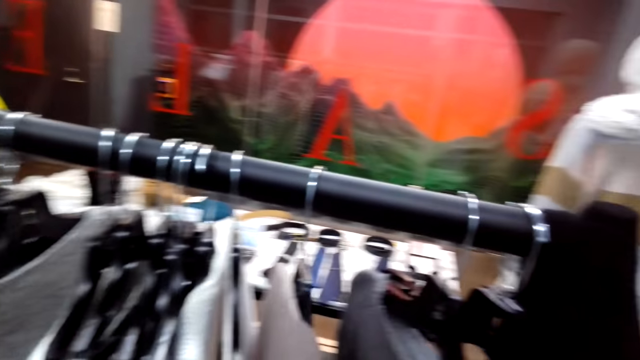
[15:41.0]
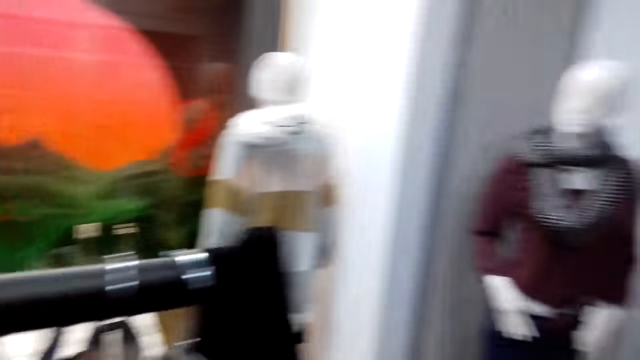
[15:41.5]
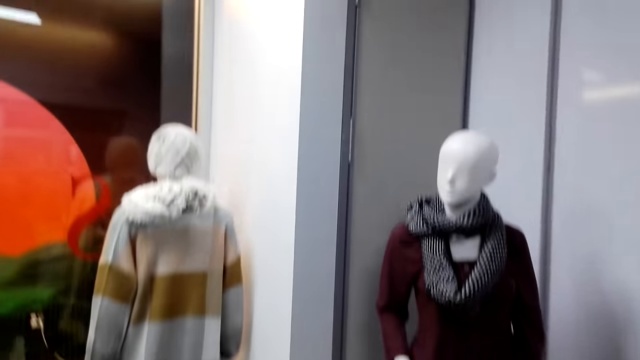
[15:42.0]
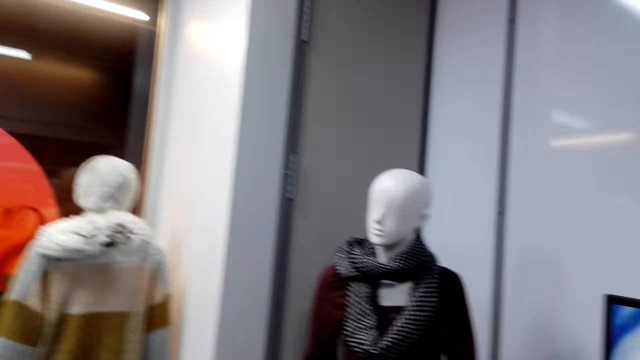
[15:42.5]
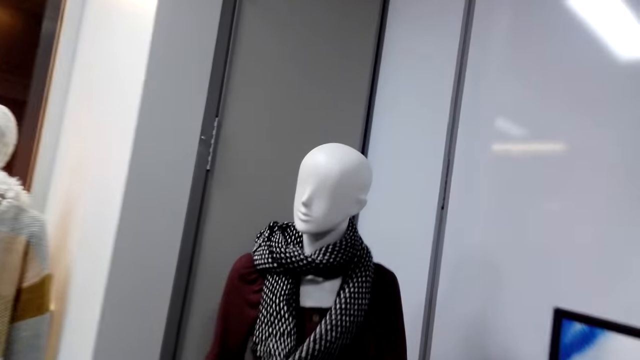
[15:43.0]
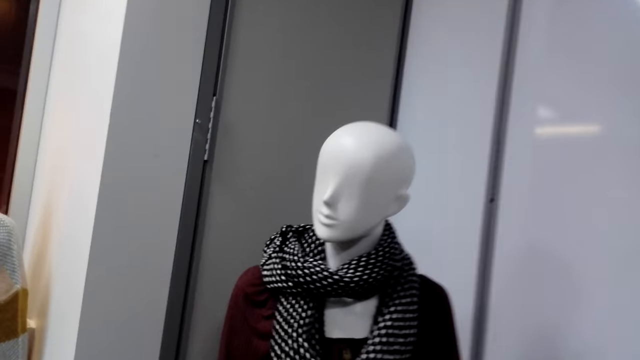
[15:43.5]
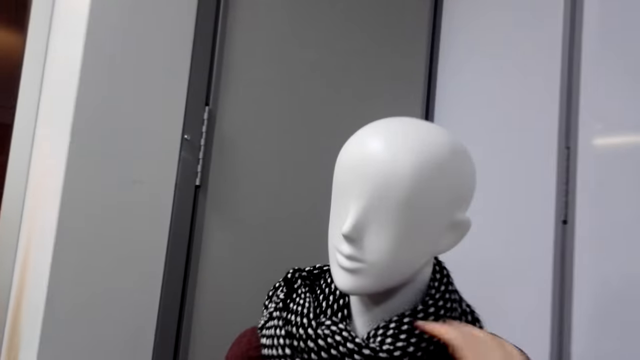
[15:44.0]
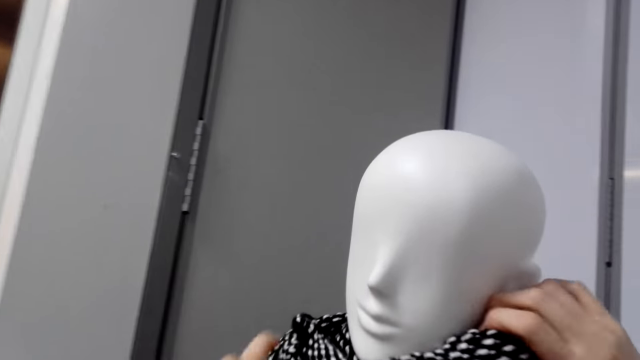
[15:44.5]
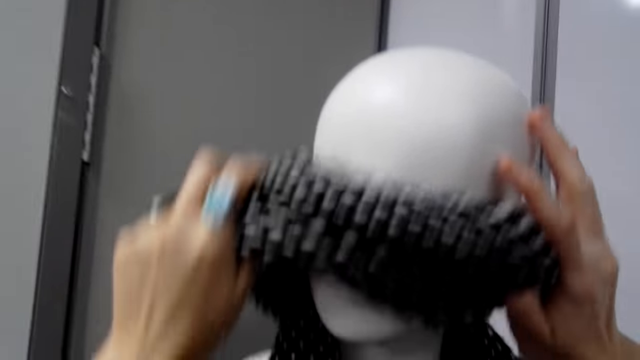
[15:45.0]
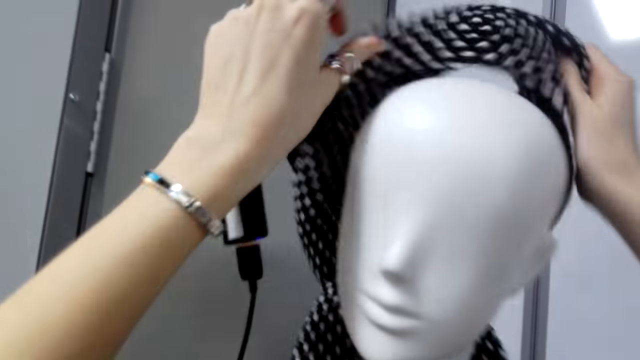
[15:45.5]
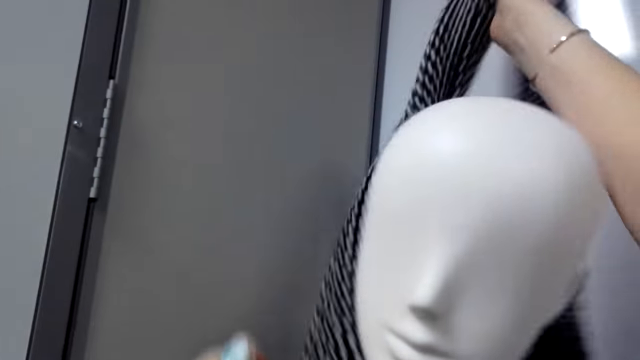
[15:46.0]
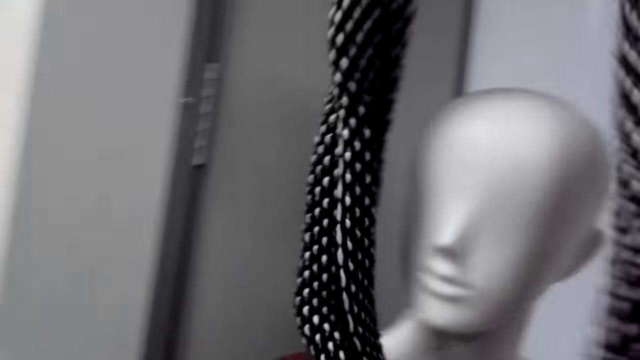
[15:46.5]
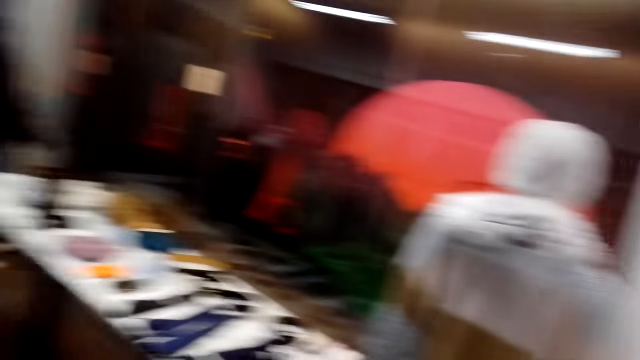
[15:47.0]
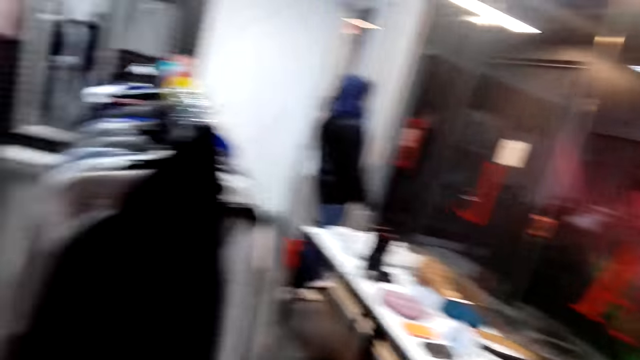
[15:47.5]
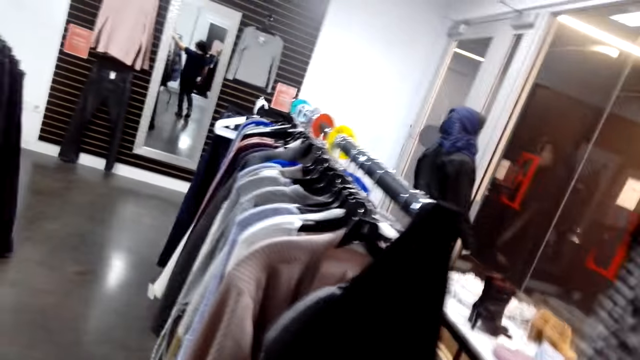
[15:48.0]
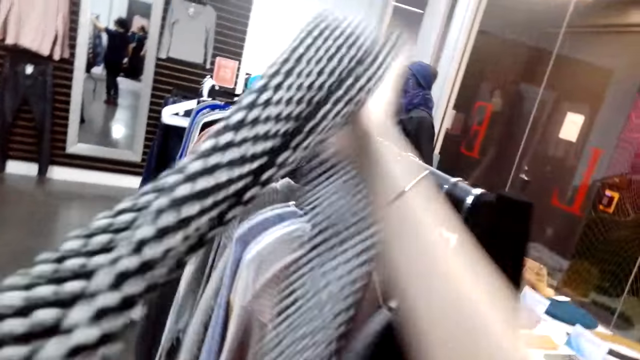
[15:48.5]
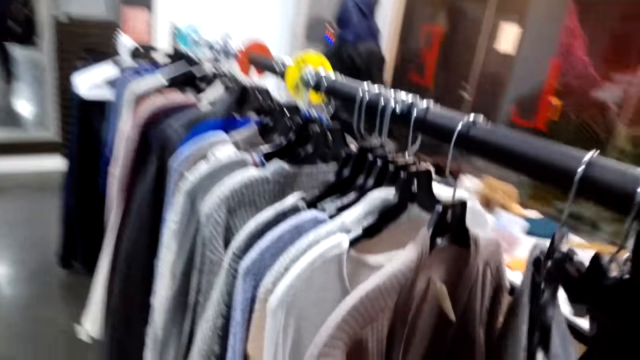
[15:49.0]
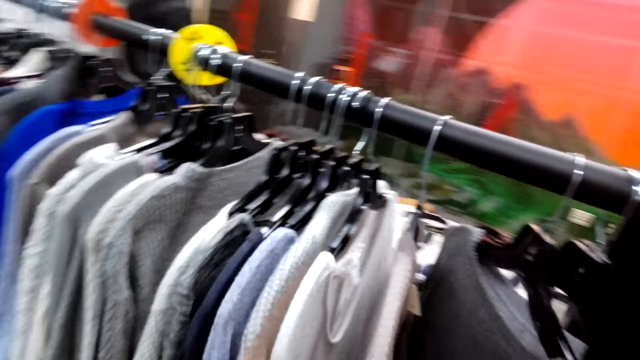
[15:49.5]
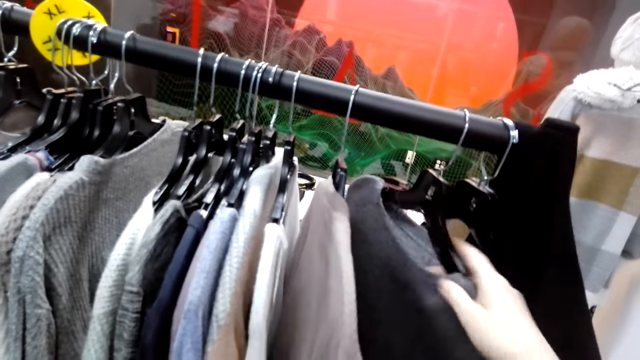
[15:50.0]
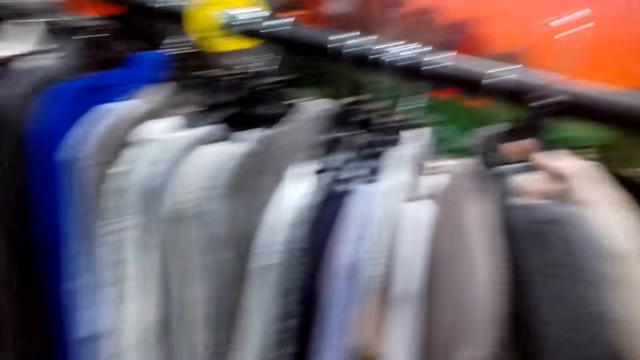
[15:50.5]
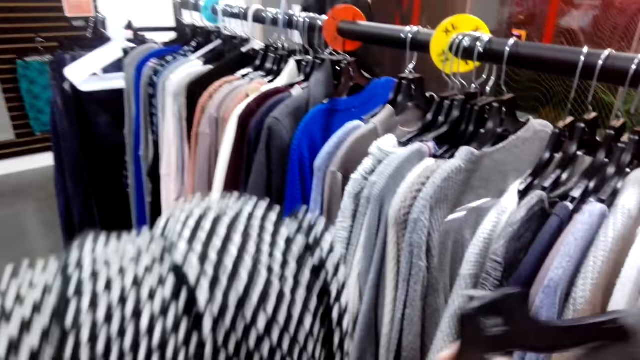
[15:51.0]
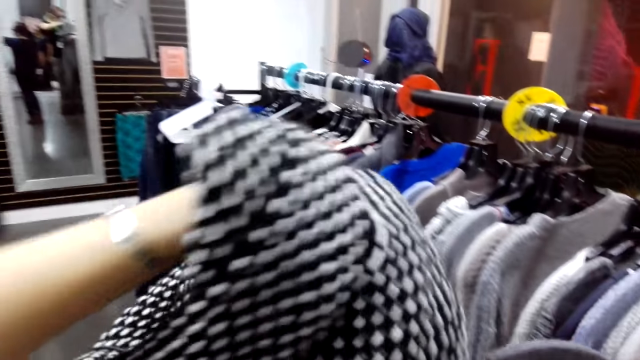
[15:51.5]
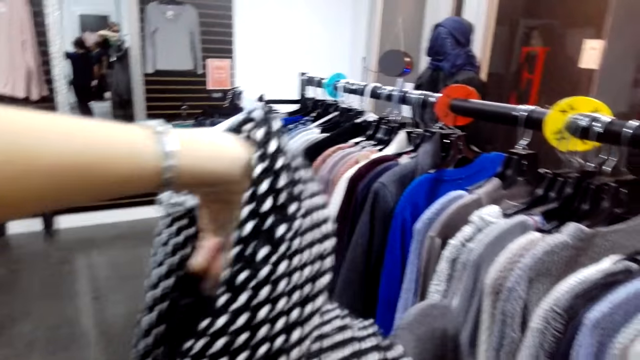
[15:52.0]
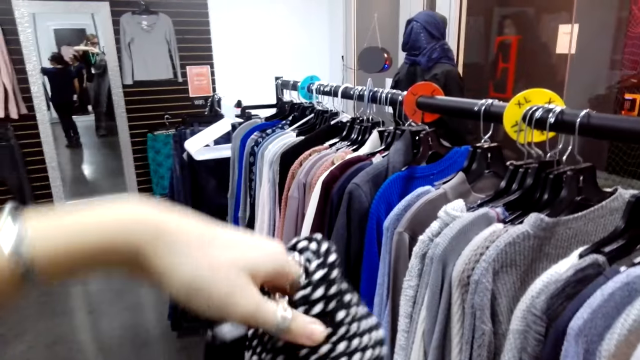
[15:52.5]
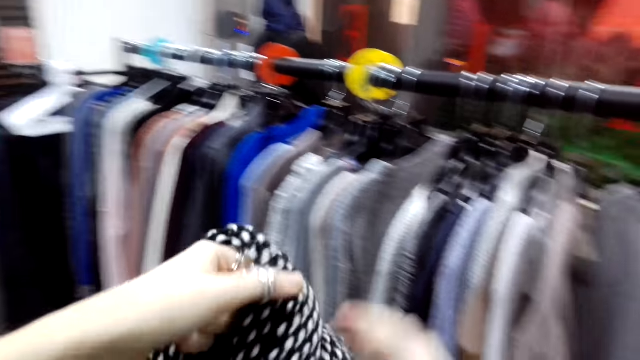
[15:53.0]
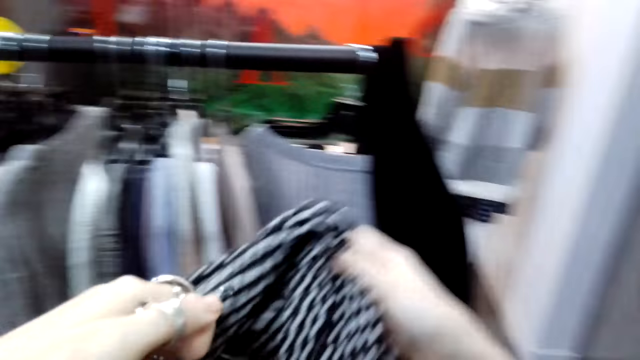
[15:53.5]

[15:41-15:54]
The camera wearer hangs a sweater. They turn to the side. They walk to the mannequin. They hold a scarf on the dummy. They adjust the scarf on the dummy. They take the scarf on the mannequin. They turn to the side. They walk around. They hold a cloth on the hanger. They take a sweater. They turn to the side. They put the scarf on the hanger.

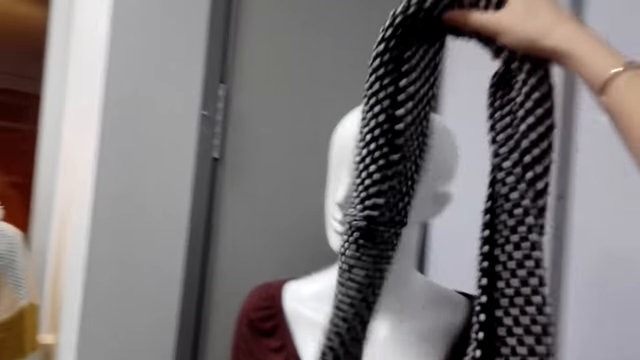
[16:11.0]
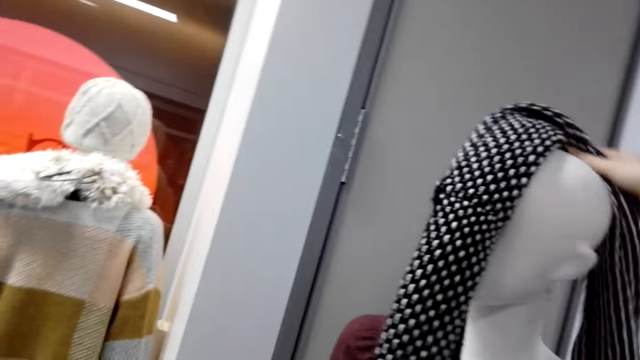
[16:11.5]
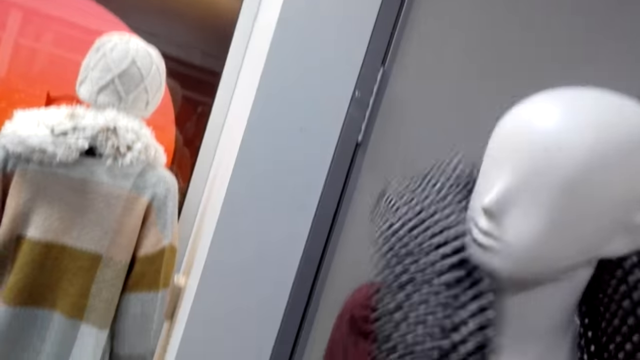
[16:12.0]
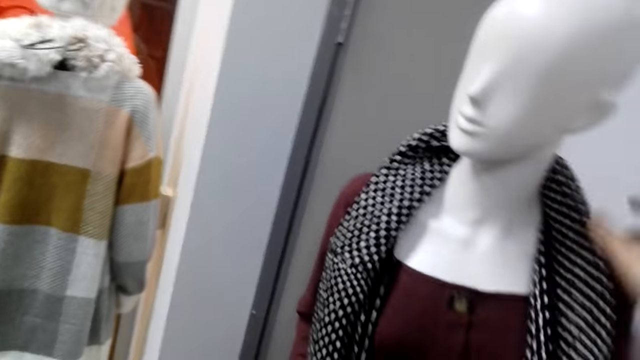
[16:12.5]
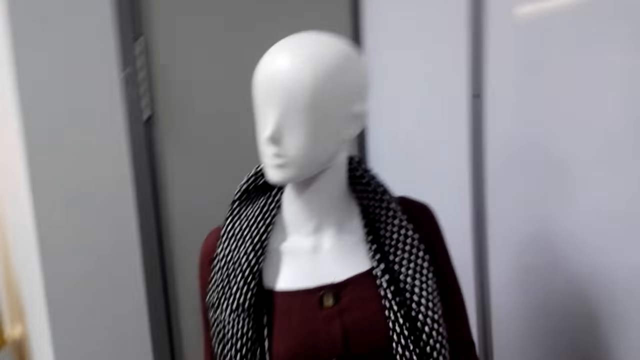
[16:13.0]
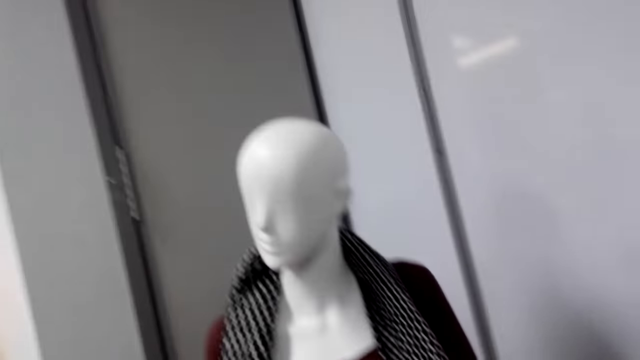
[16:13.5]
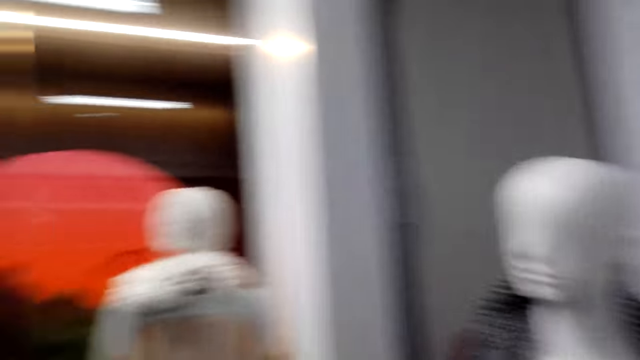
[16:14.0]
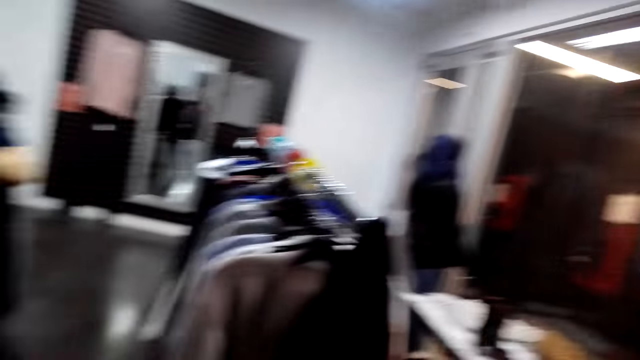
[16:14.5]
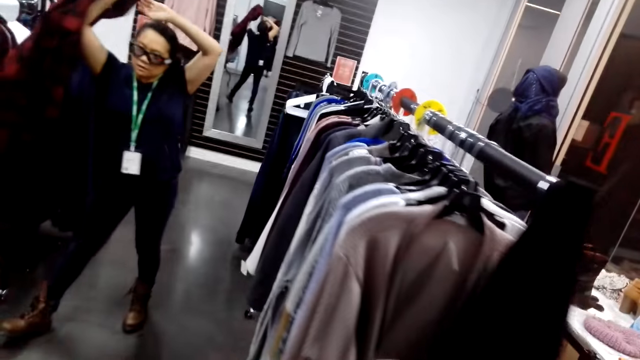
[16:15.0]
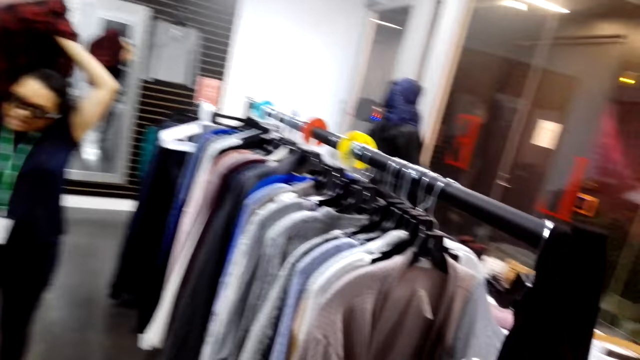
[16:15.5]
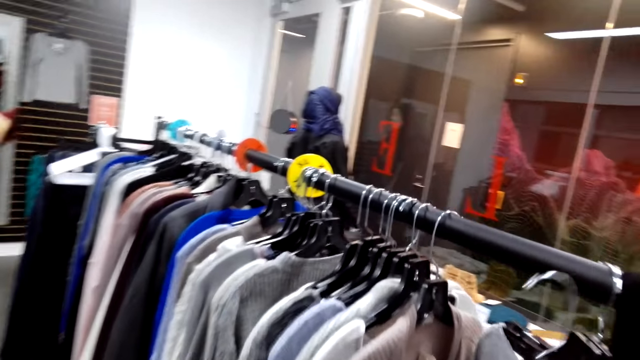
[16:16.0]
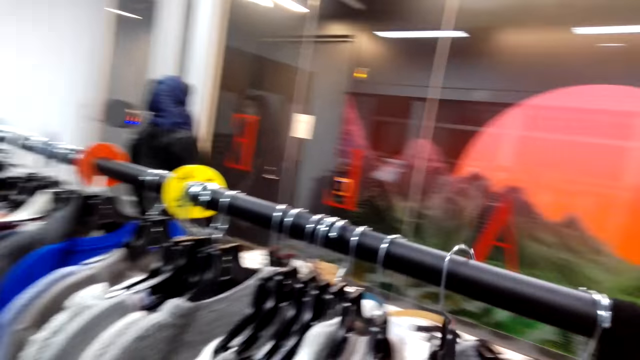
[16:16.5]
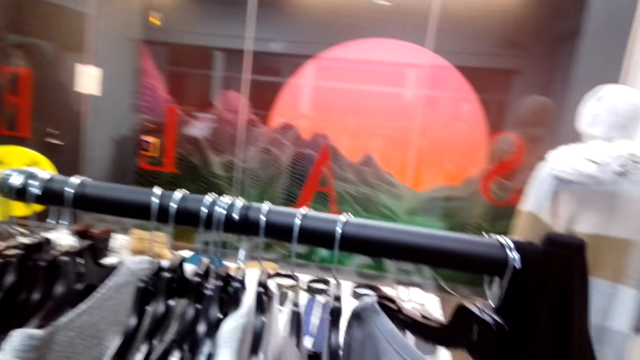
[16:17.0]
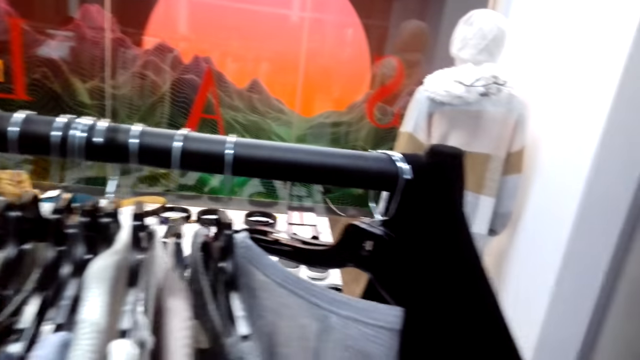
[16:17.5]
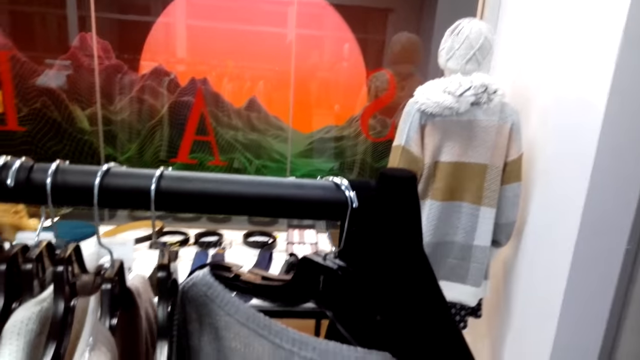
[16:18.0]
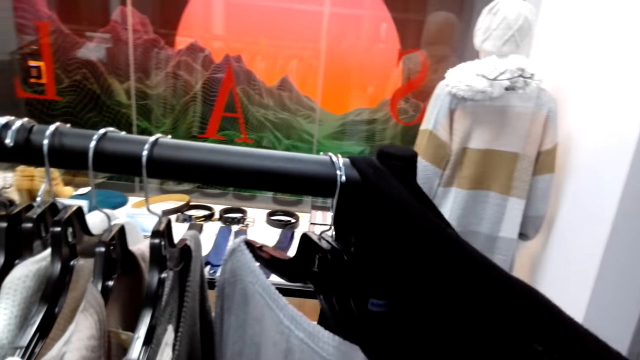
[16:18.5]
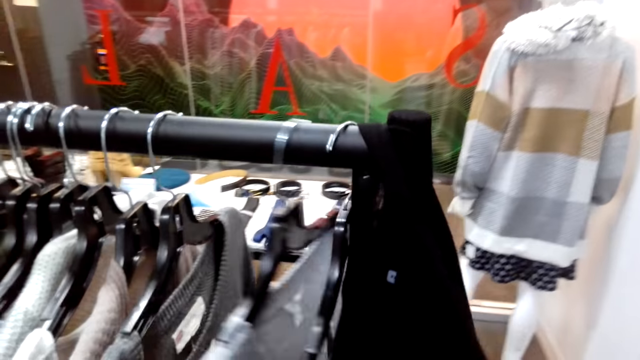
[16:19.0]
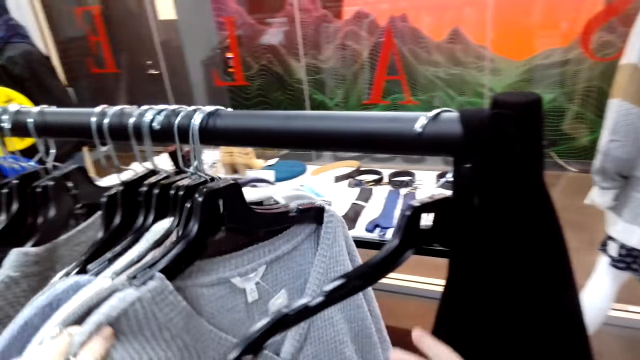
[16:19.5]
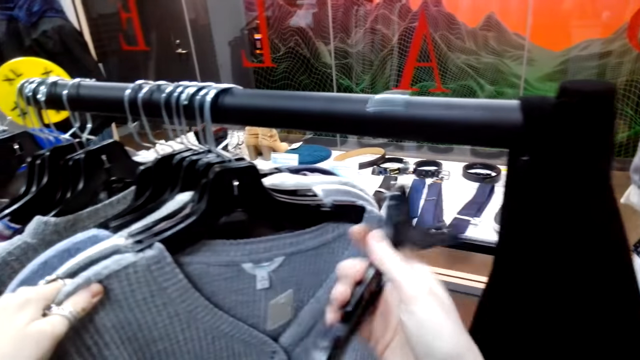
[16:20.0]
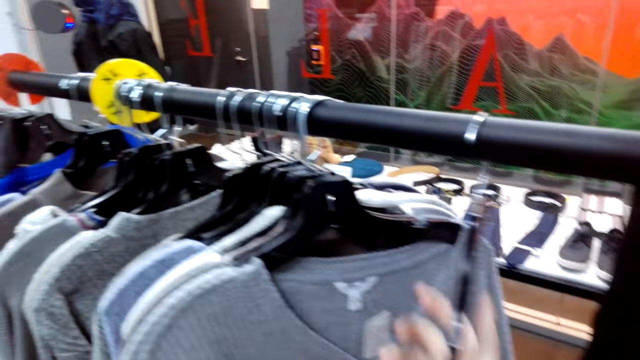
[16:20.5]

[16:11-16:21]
The camera wearer puts a scarf on the dummy. They turn to the side. A woman puts on a sweater. The camera wearer turns to the side. They hold a cloth on the hanger. They hang a sweater.
